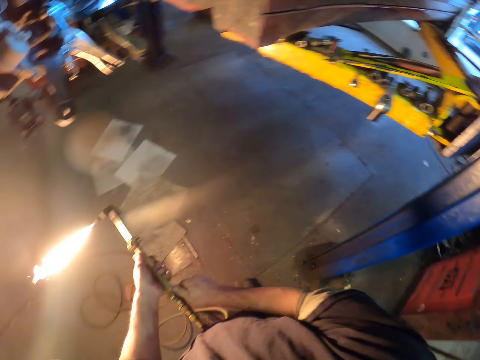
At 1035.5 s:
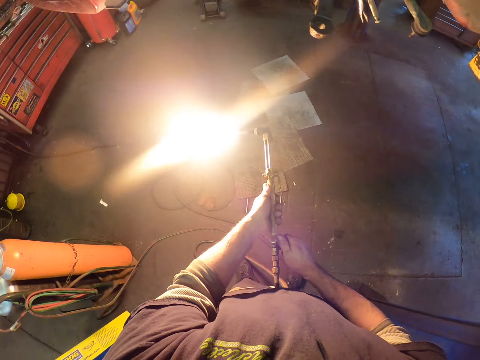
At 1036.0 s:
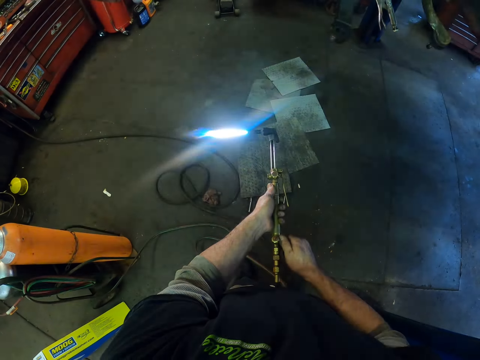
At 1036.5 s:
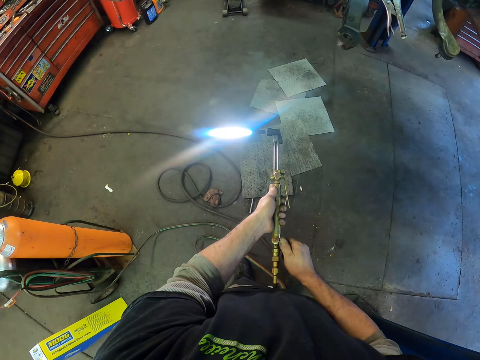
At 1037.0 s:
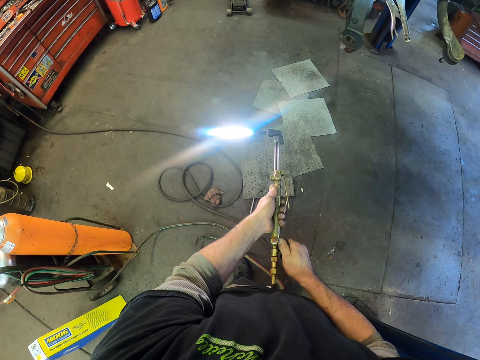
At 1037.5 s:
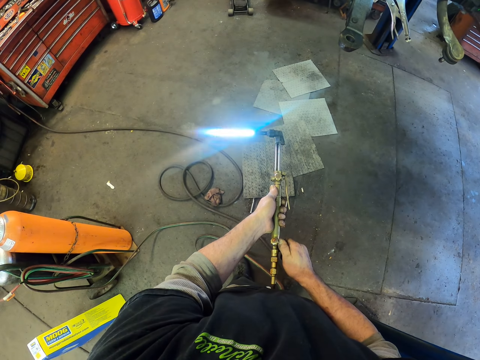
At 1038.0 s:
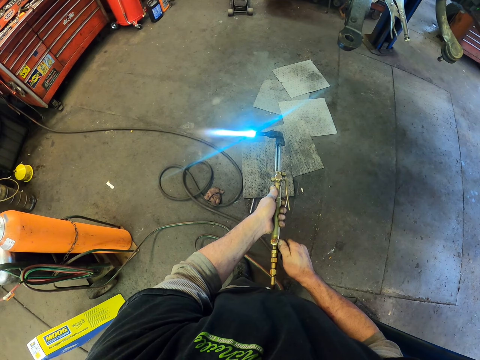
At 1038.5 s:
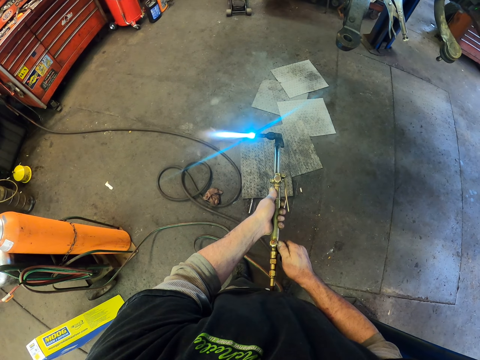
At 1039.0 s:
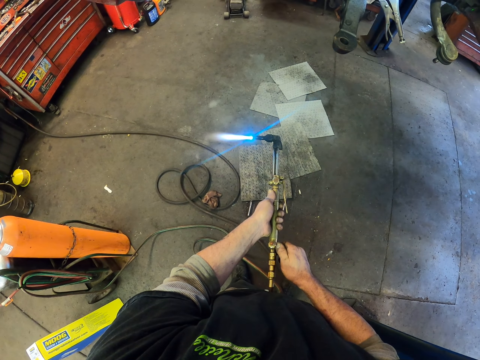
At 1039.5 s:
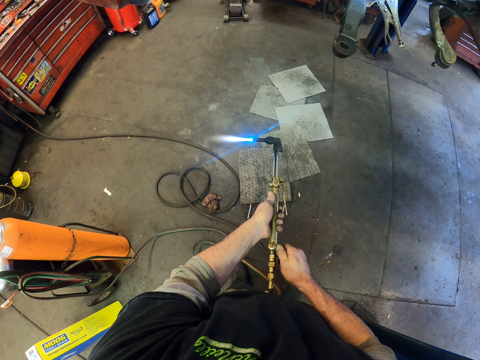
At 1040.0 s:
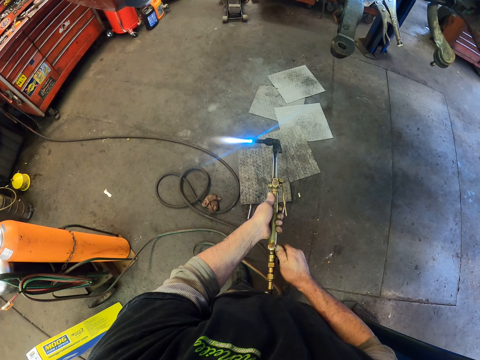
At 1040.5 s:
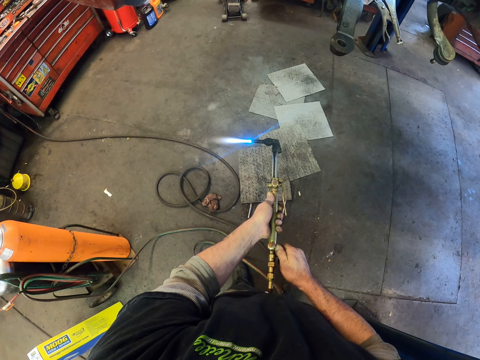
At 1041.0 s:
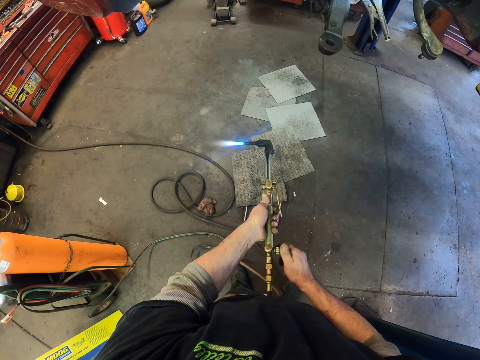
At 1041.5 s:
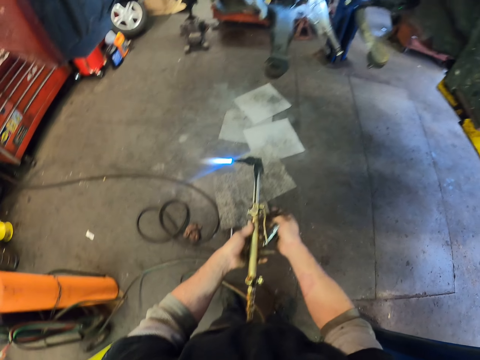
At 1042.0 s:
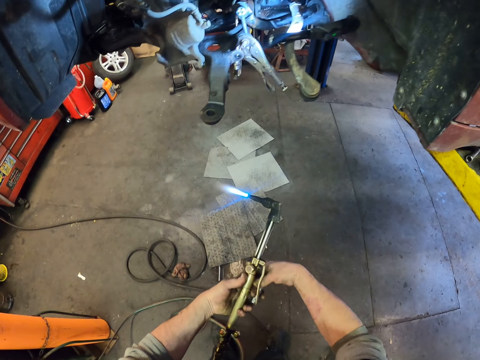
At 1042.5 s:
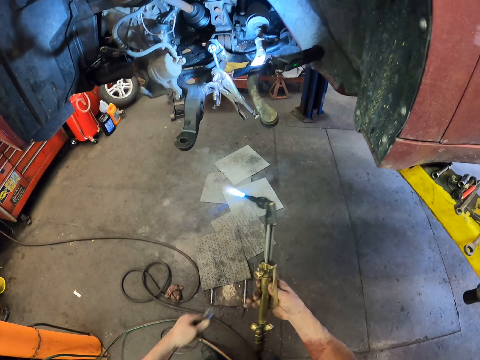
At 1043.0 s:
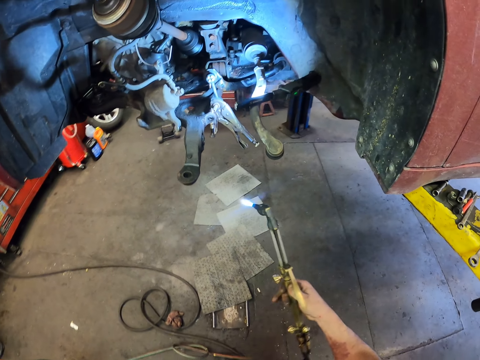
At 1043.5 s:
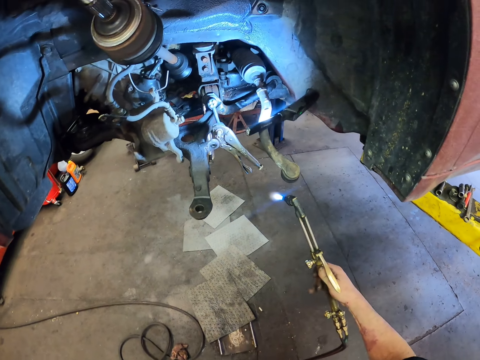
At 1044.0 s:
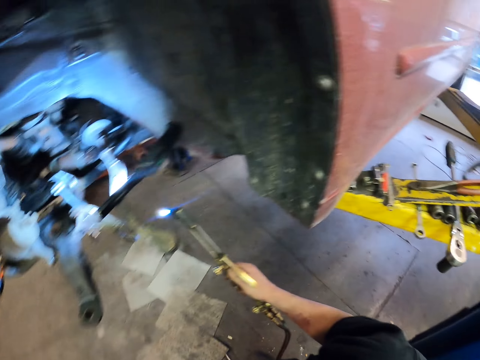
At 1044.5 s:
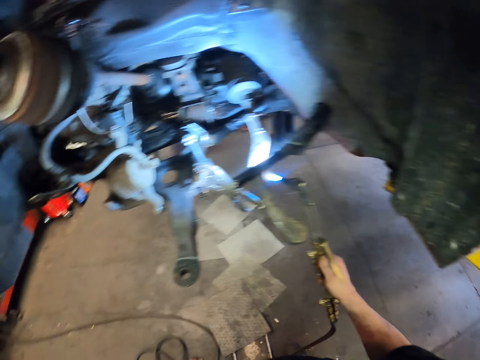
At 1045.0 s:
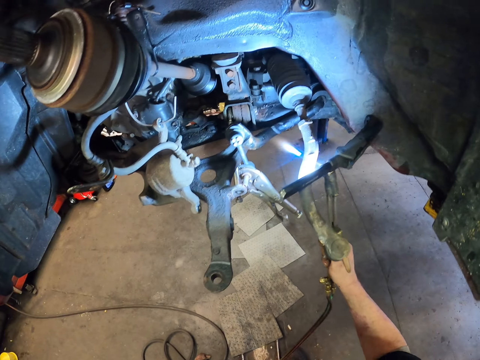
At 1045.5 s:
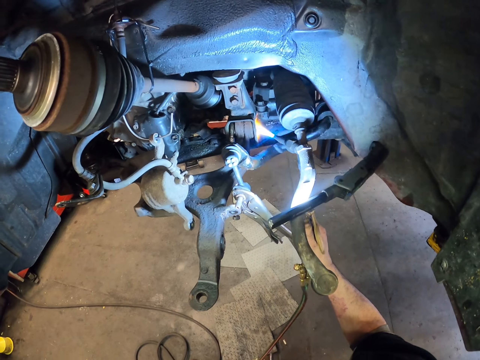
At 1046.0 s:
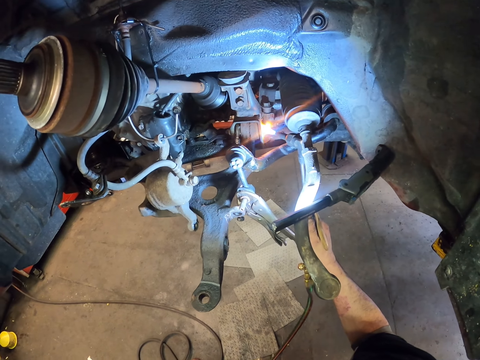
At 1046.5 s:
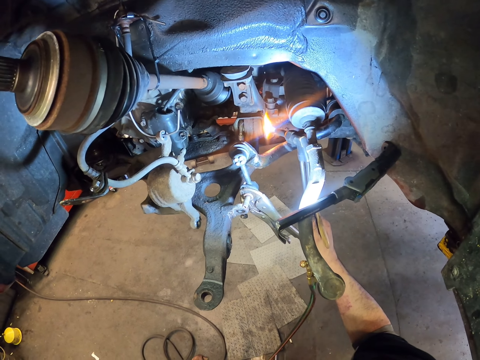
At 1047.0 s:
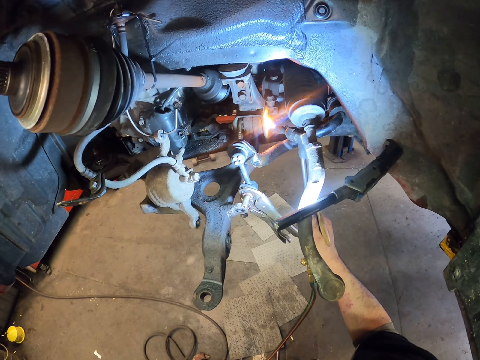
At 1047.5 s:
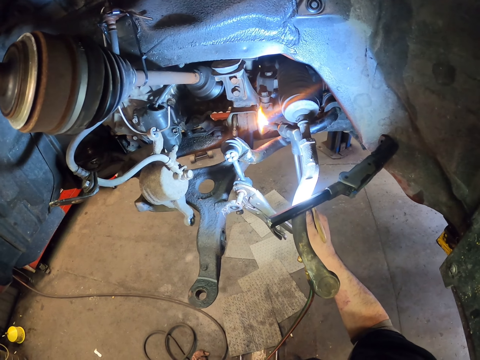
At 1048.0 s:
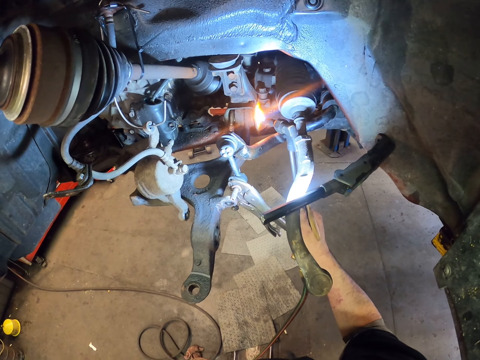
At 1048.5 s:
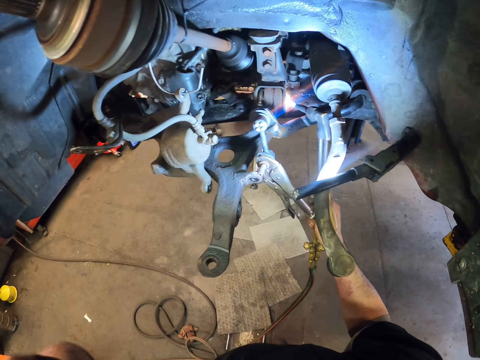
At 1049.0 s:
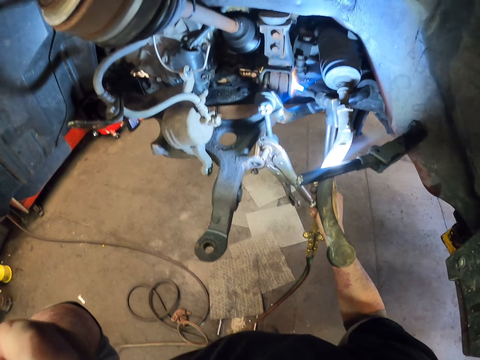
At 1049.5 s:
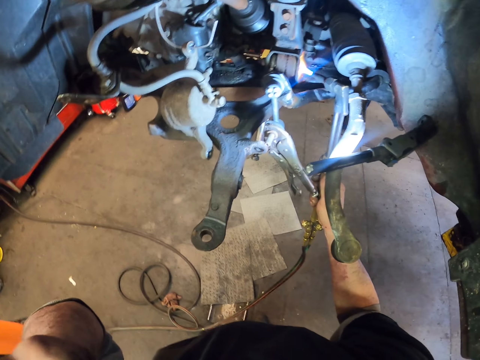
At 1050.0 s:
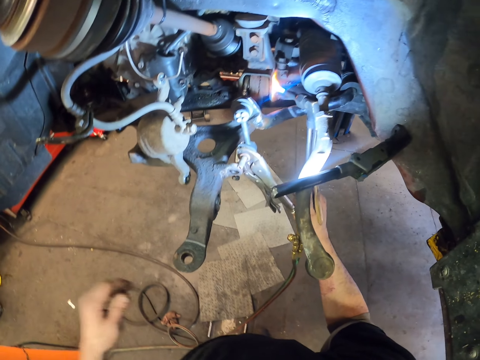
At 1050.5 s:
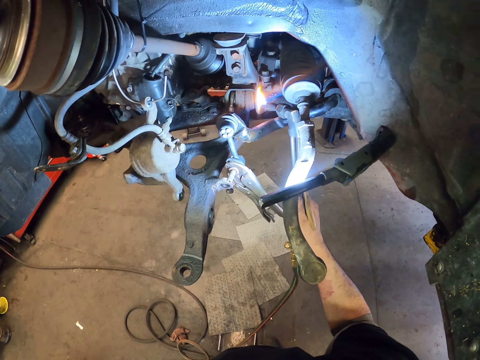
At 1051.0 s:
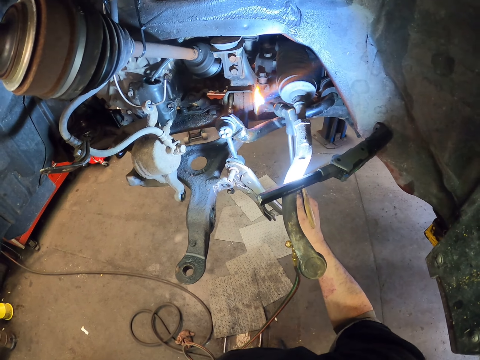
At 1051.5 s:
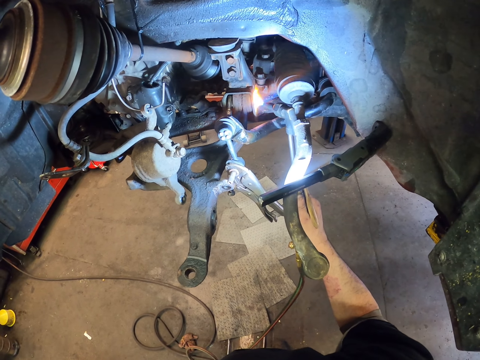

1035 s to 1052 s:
The camera wearer puts the flame on the metal tire.
